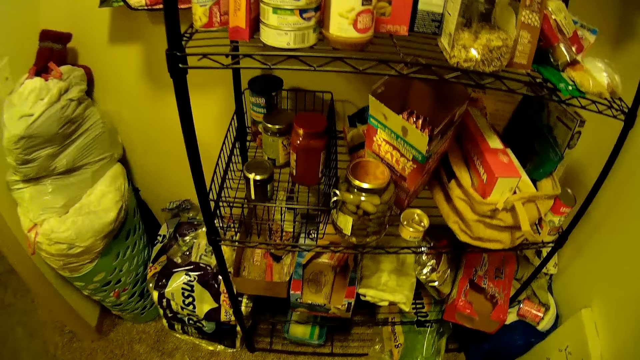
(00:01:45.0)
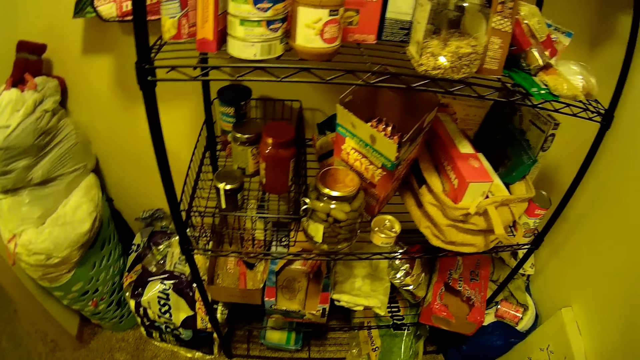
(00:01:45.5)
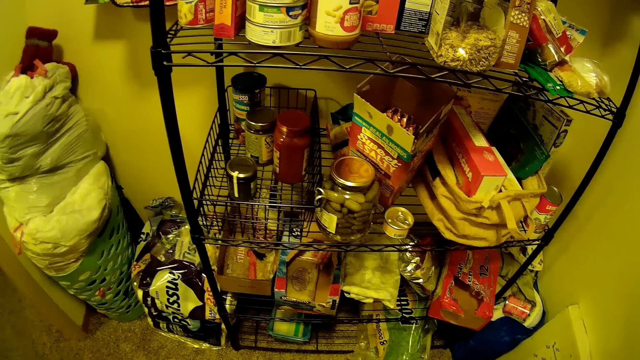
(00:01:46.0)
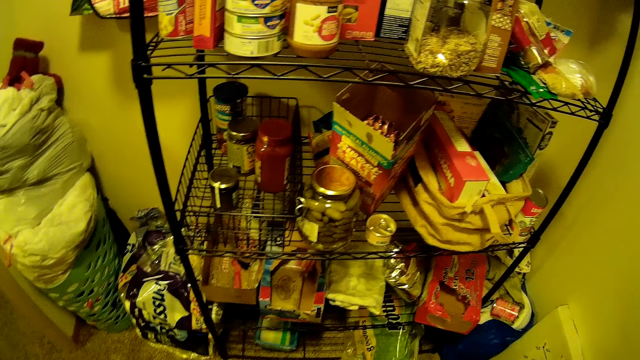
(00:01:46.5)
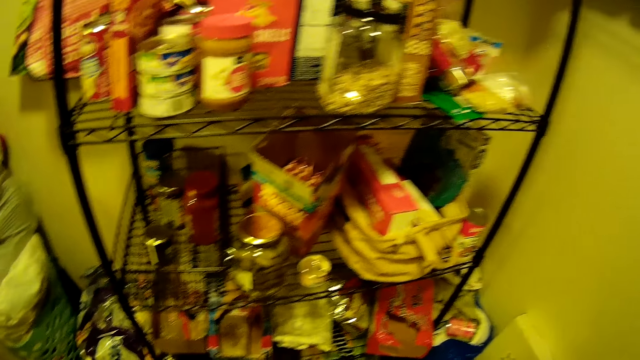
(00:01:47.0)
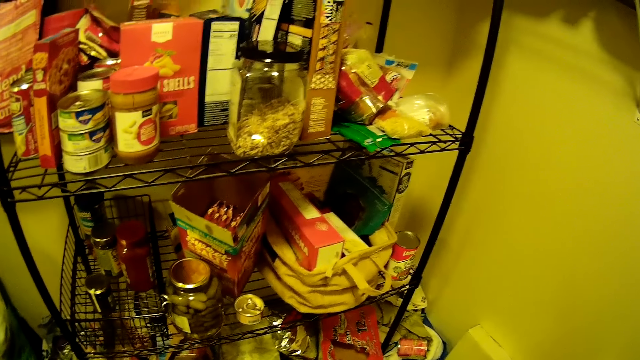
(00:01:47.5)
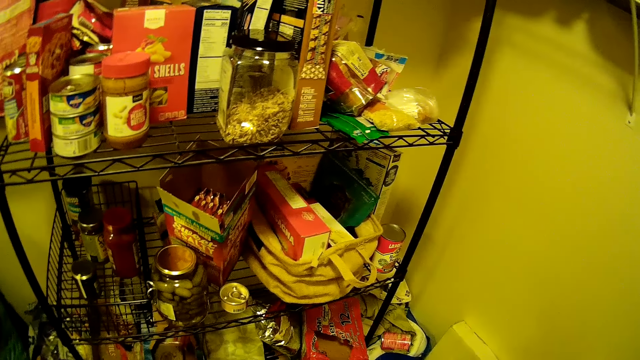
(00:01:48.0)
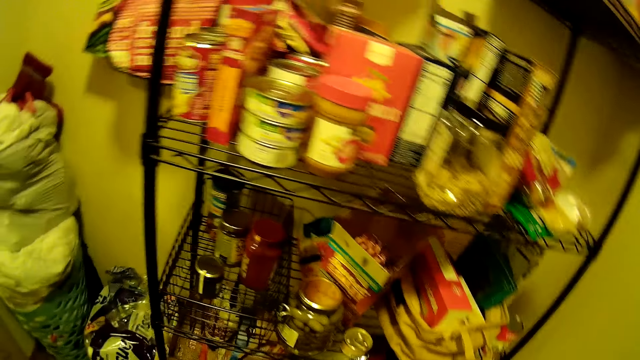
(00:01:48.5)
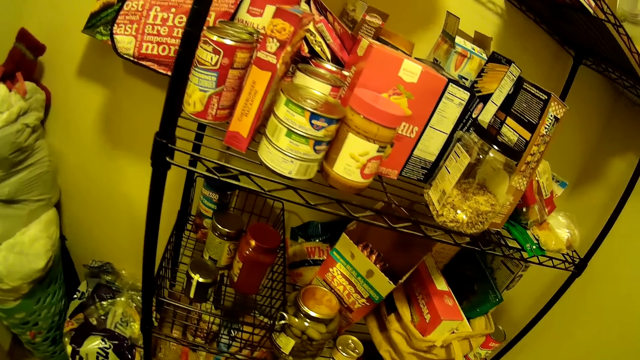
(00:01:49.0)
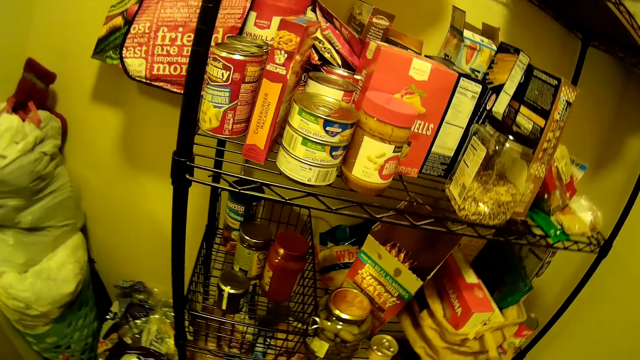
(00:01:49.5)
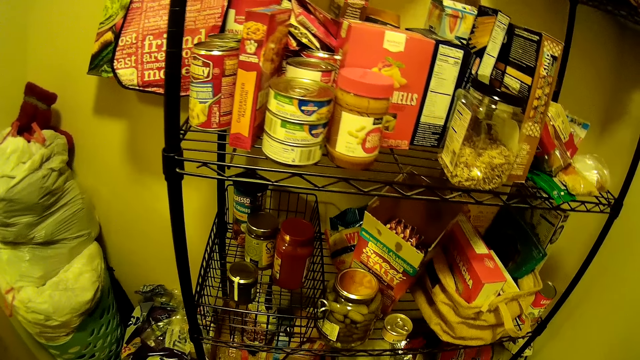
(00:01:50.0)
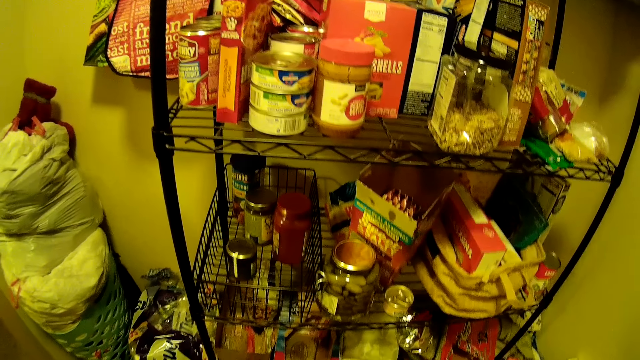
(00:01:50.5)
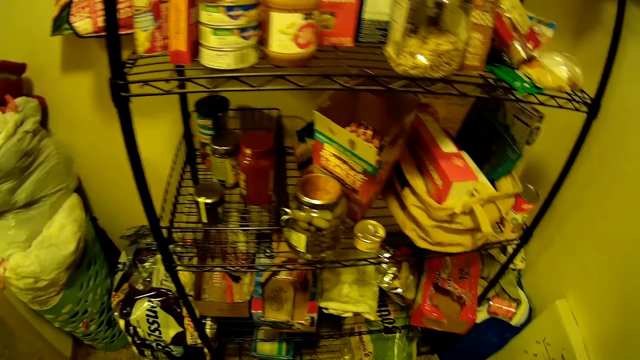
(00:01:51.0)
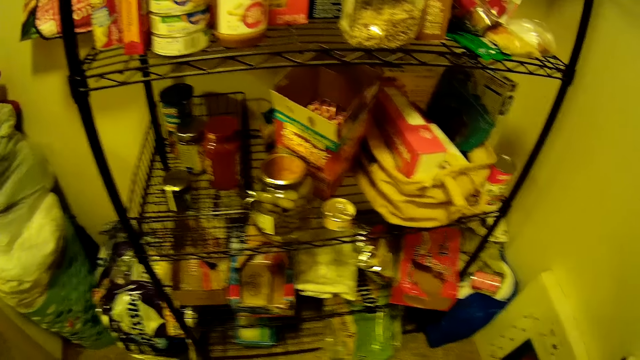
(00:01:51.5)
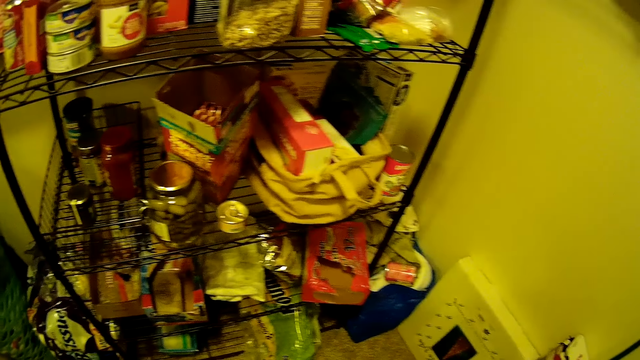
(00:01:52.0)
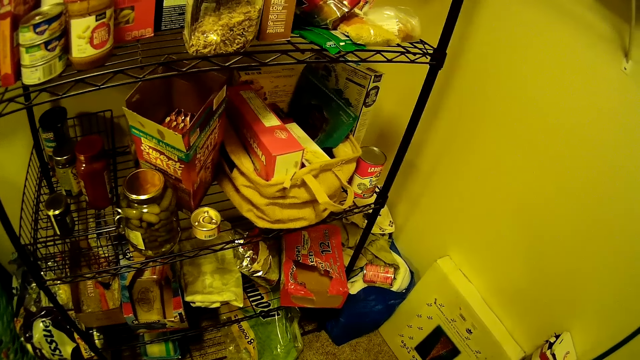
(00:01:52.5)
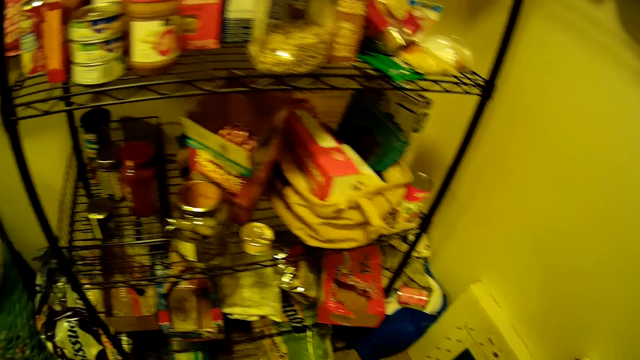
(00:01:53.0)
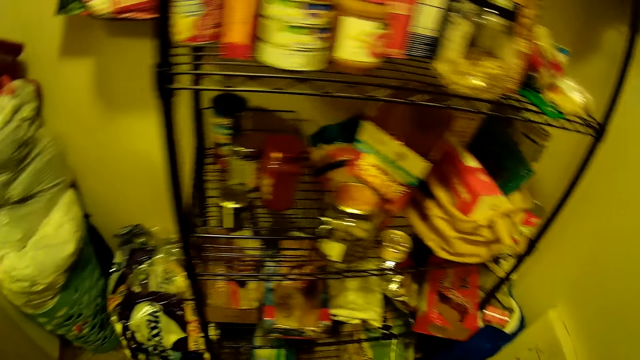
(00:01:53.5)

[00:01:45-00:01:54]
The camera wearer looks at the shelf.

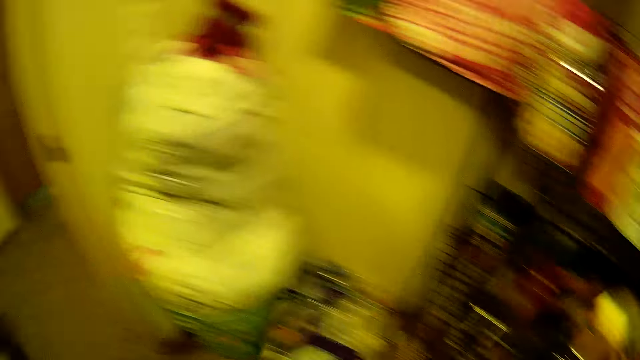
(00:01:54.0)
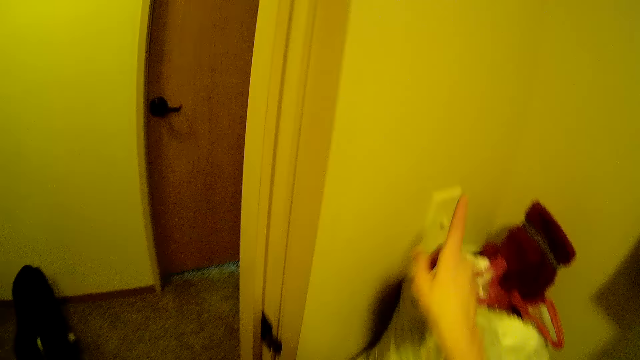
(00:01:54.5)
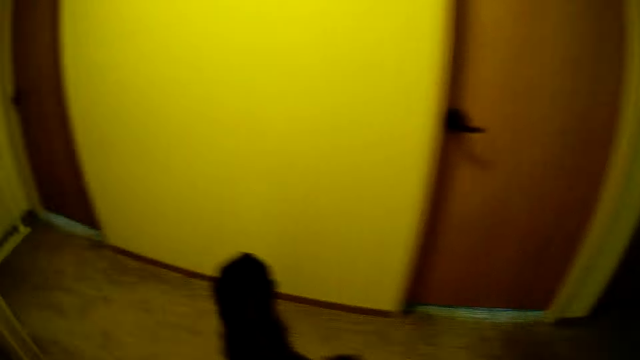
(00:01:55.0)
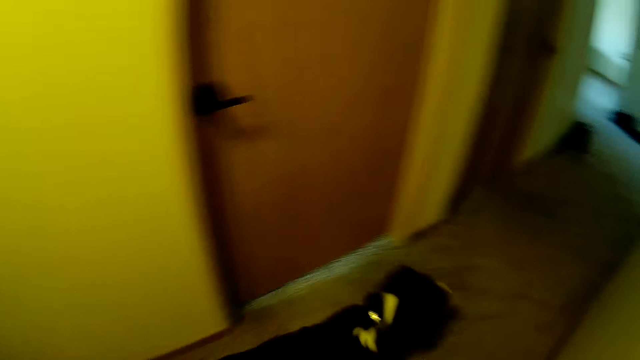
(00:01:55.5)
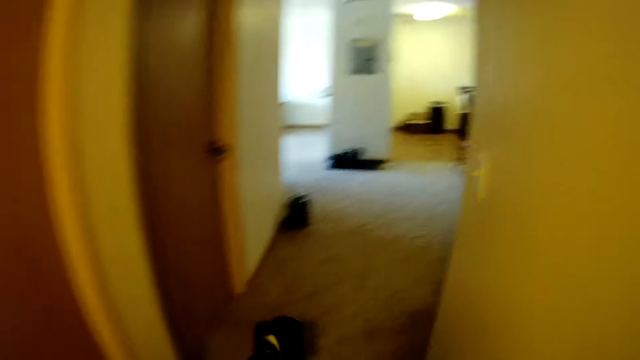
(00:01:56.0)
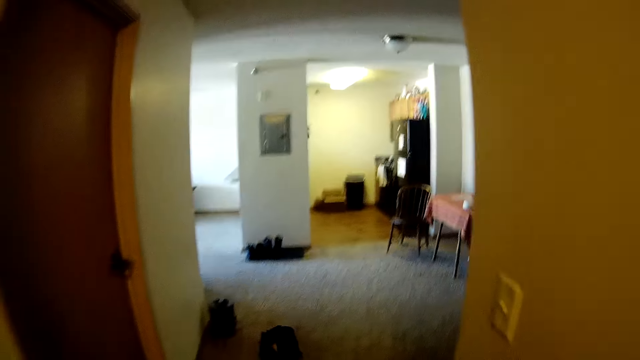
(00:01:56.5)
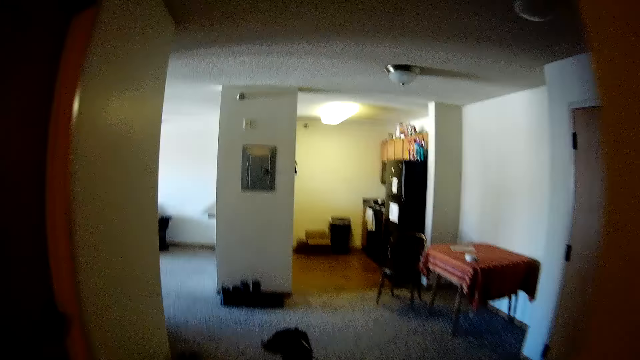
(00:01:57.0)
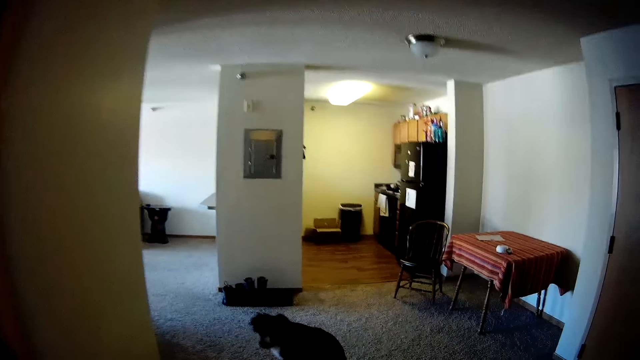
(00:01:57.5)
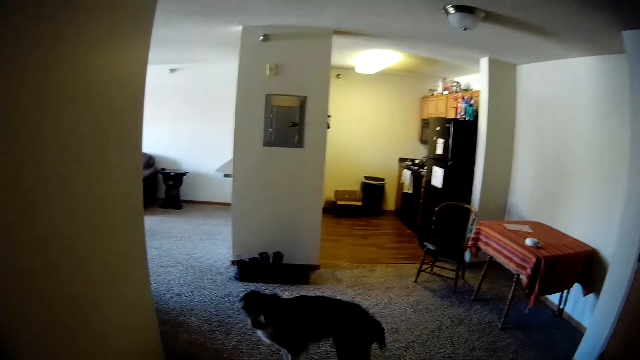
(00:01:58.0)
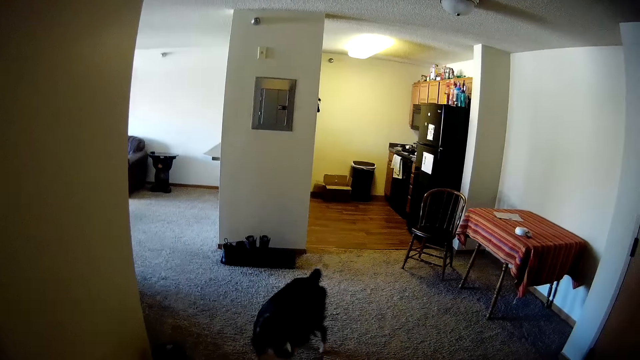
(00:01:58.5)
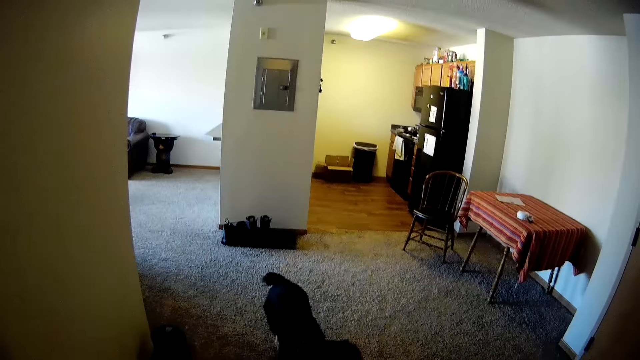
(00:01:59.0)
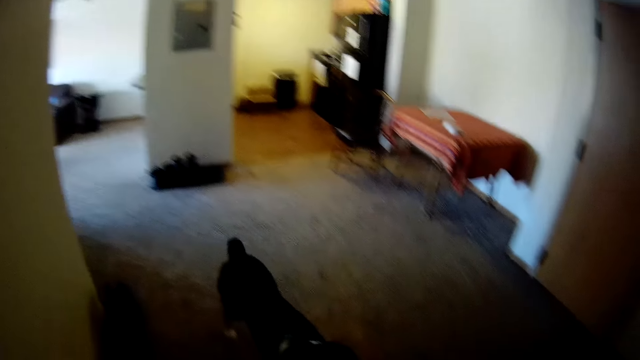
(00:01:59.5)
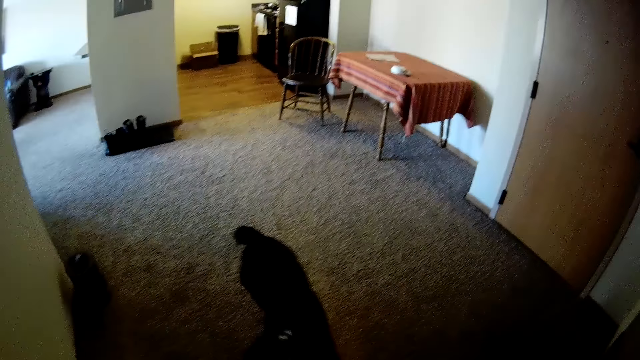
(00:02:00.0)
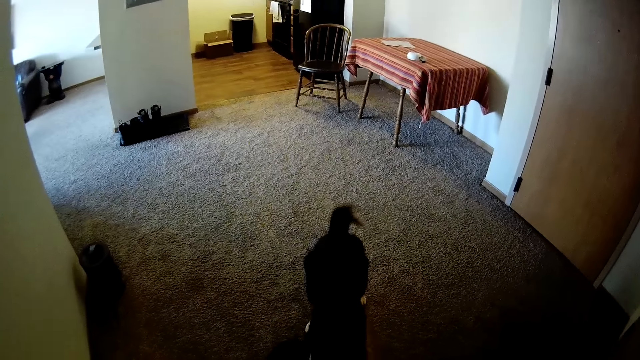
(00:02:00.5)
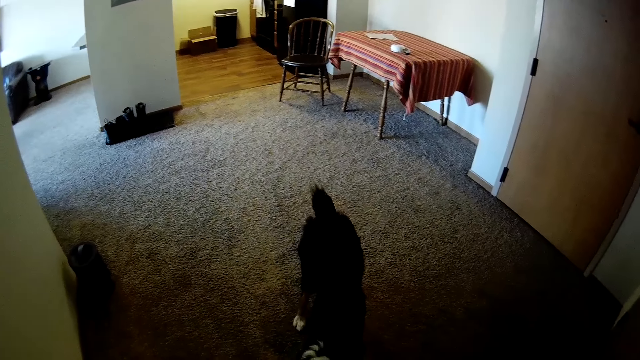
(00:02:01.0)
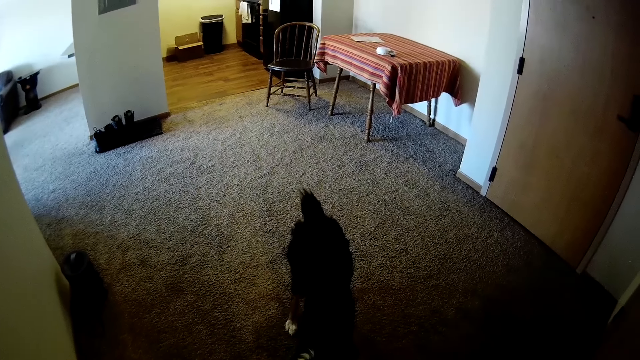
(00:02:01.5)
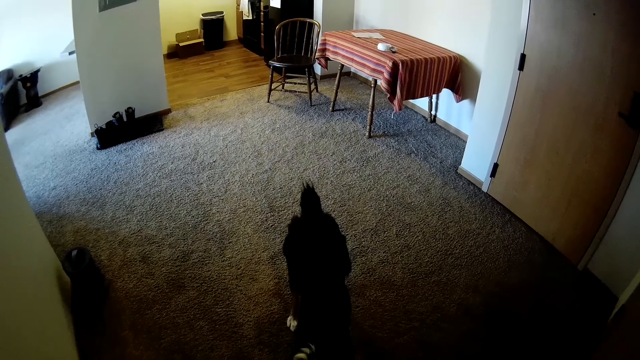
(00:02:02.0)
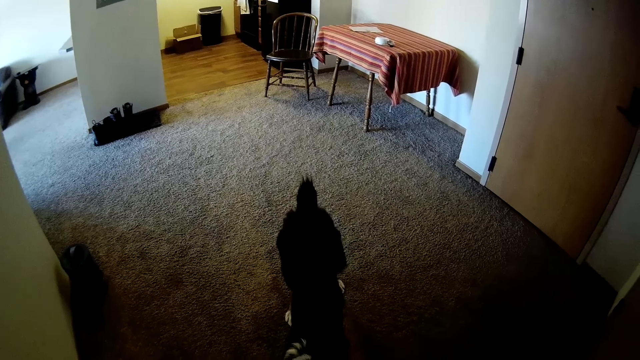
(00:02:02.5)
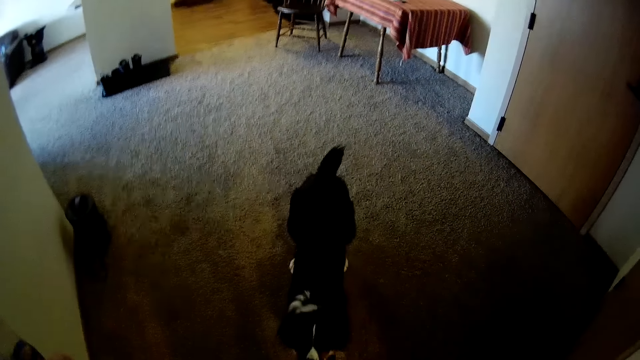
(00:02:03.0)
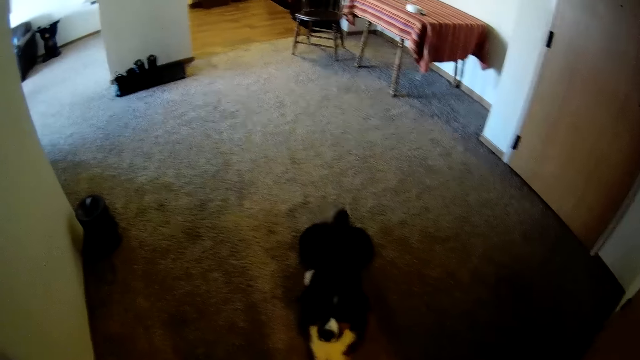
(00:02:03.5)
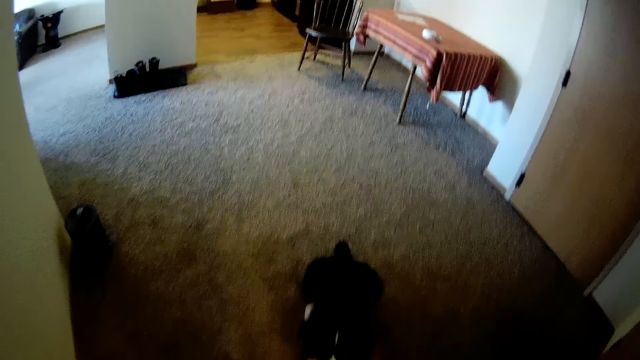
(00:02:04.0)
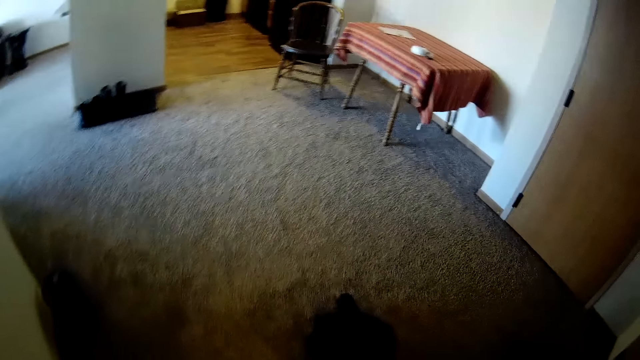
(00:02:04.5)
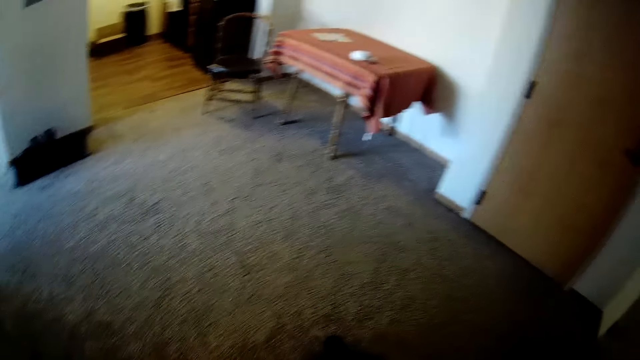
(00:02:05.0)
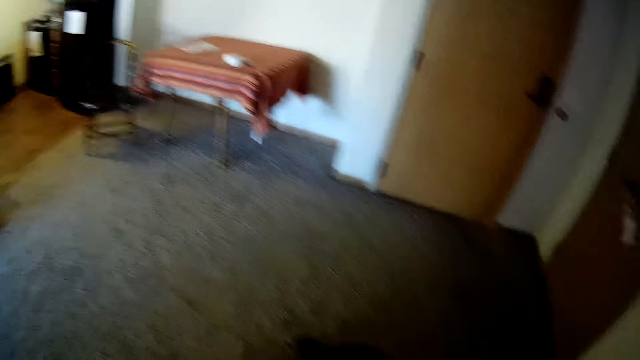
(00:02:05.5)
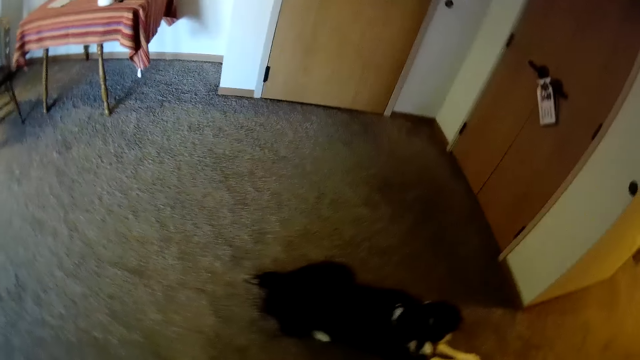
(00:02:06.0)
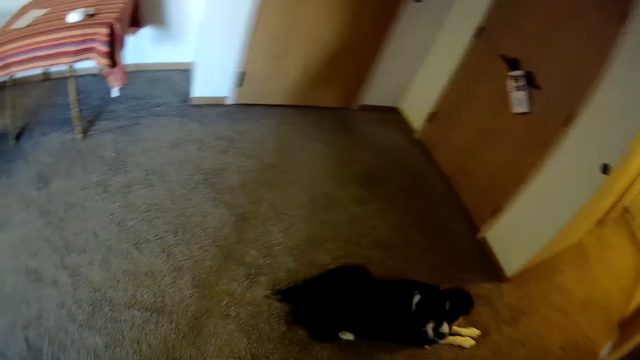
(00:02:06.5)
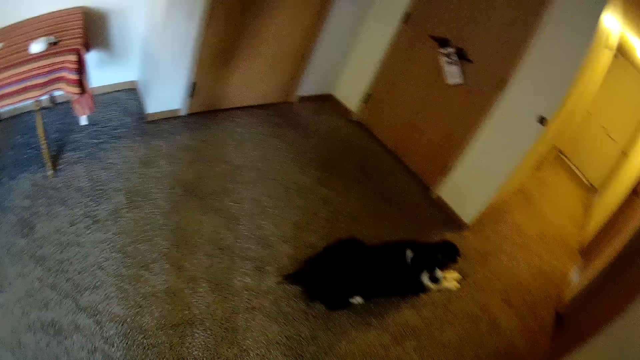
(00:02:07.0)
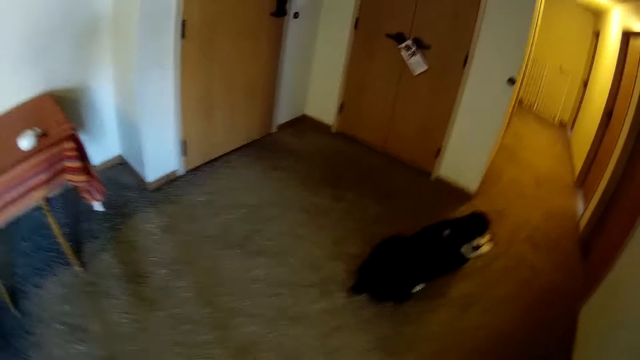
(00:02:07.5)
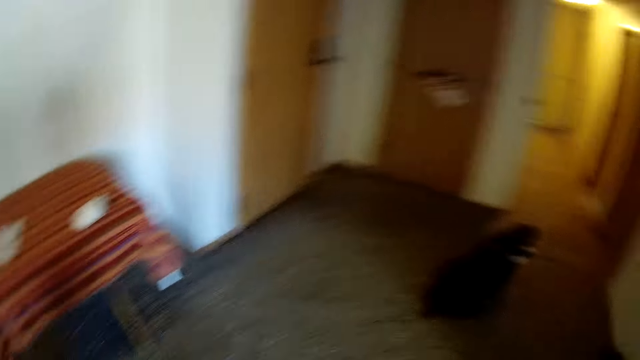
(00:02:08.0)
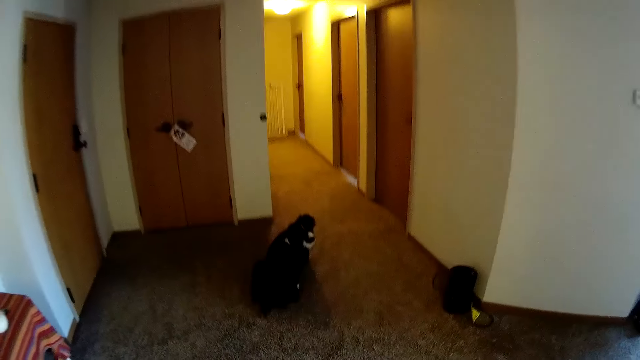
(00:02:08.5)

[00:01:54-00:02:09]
The camera wearer switches off the light switch in the store room with her right hand. She walks out of the store room. She turns off the lights. She stops in the hallway. She looks at the dog. She walks in the house.
